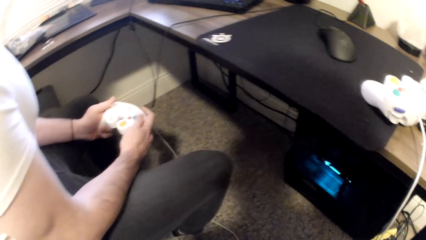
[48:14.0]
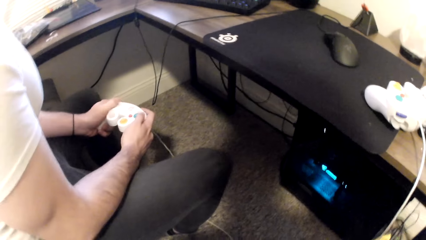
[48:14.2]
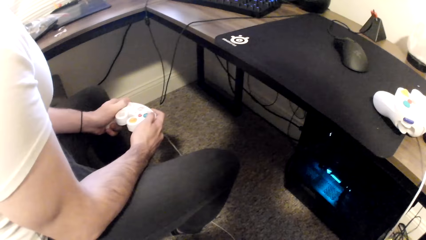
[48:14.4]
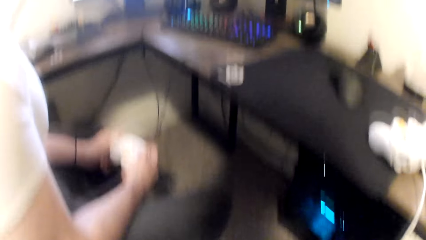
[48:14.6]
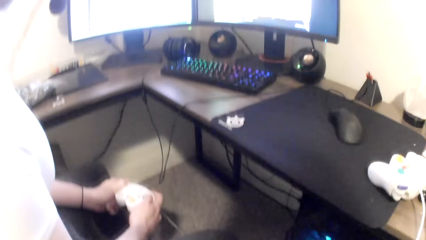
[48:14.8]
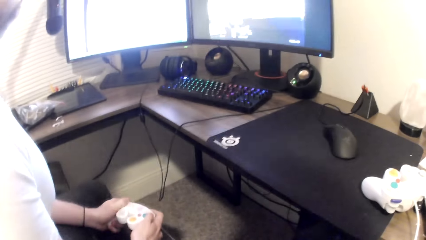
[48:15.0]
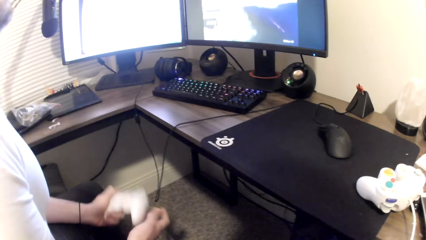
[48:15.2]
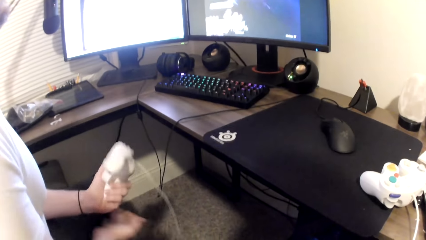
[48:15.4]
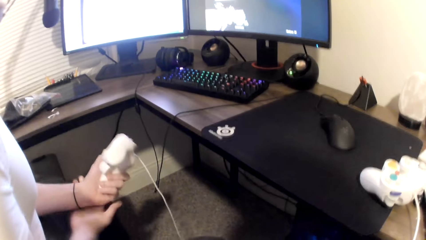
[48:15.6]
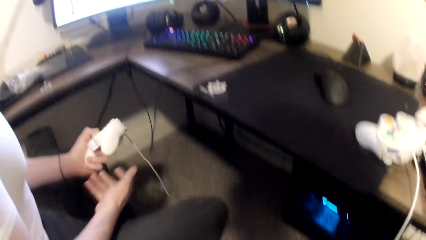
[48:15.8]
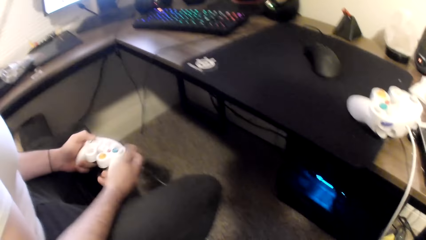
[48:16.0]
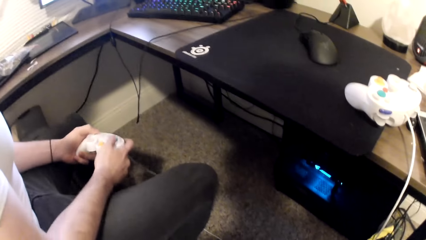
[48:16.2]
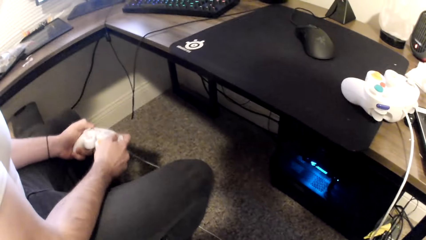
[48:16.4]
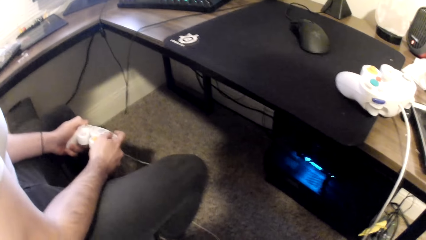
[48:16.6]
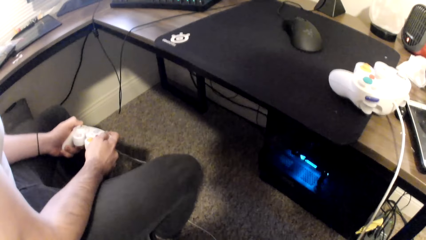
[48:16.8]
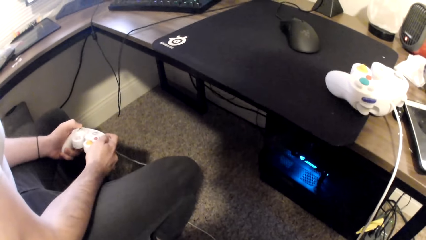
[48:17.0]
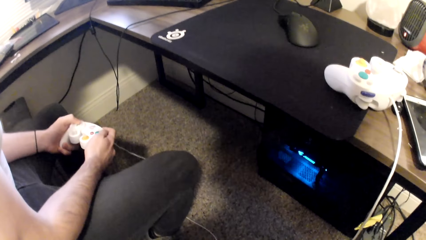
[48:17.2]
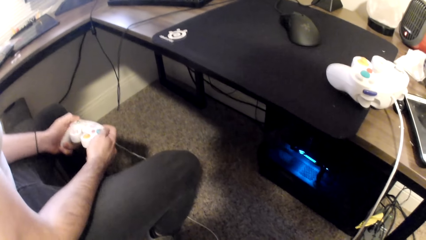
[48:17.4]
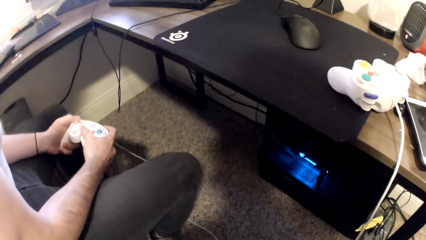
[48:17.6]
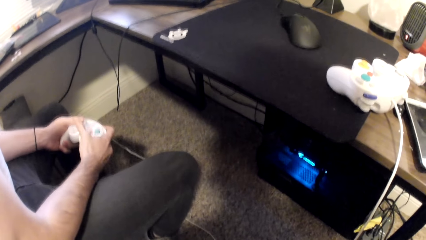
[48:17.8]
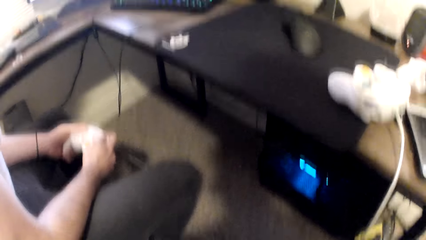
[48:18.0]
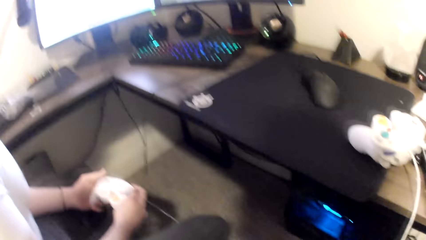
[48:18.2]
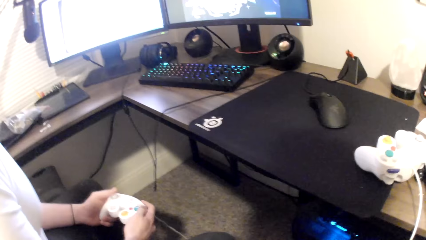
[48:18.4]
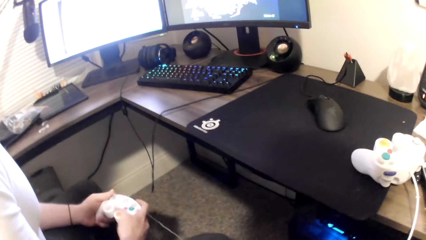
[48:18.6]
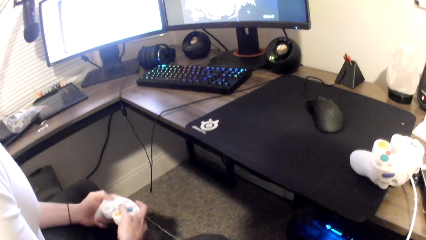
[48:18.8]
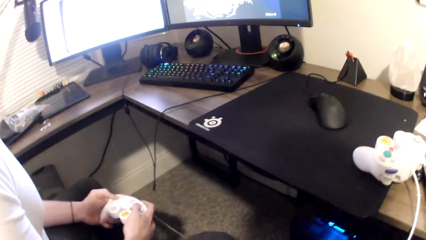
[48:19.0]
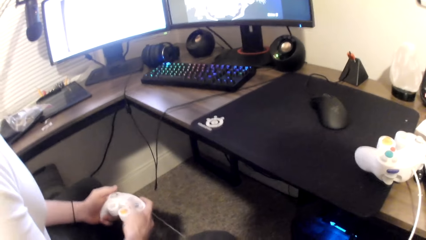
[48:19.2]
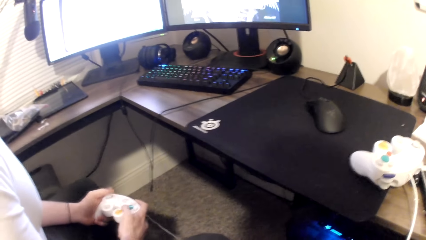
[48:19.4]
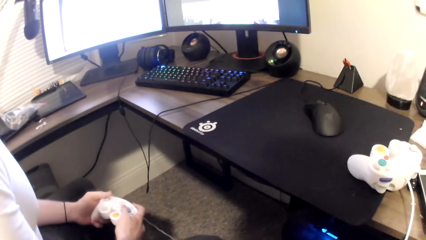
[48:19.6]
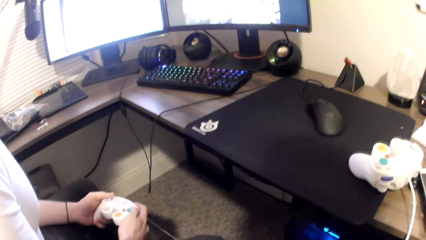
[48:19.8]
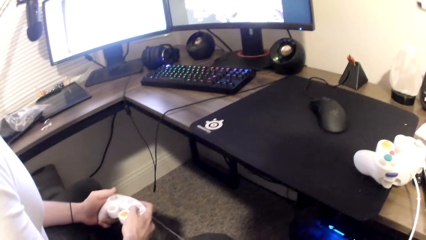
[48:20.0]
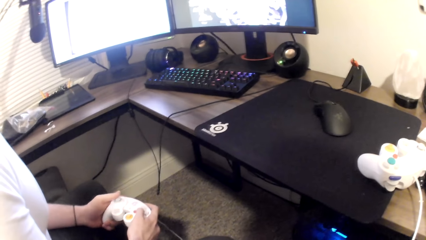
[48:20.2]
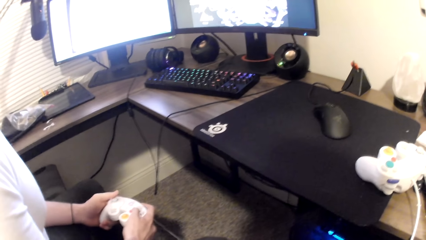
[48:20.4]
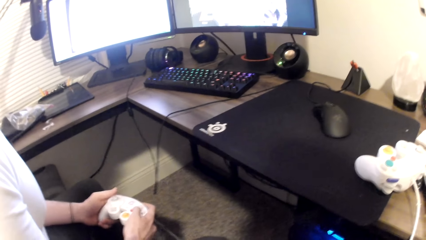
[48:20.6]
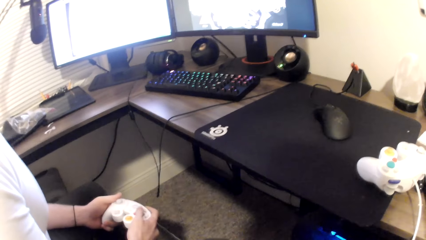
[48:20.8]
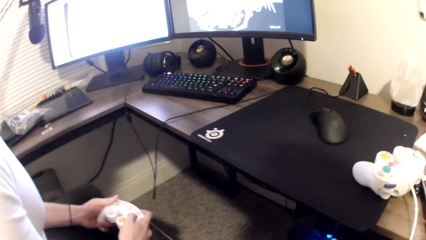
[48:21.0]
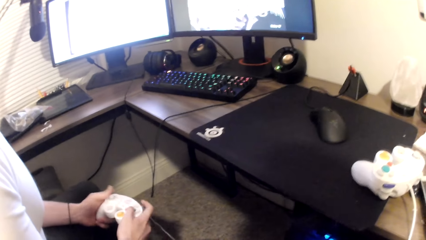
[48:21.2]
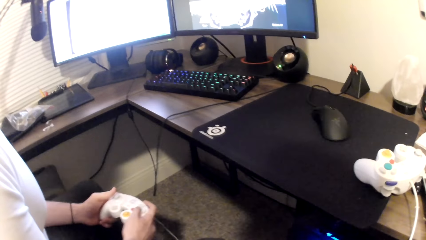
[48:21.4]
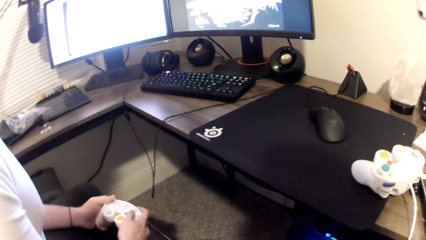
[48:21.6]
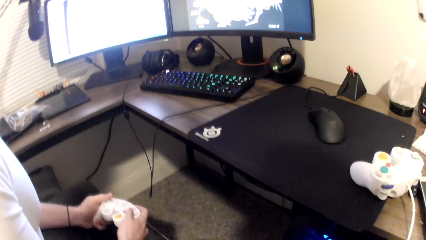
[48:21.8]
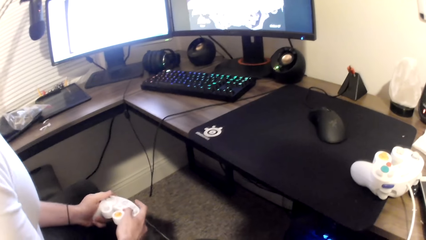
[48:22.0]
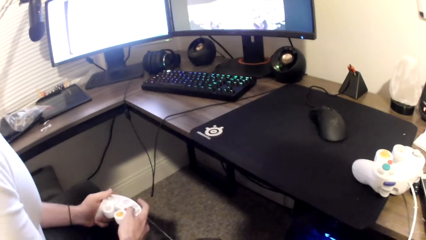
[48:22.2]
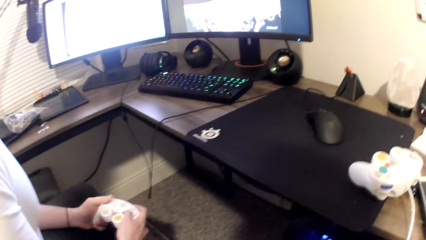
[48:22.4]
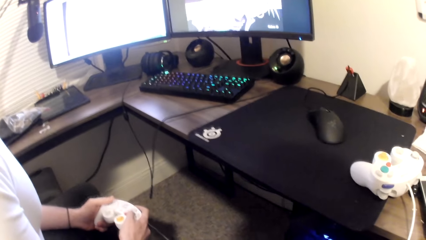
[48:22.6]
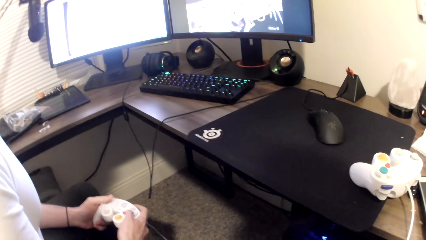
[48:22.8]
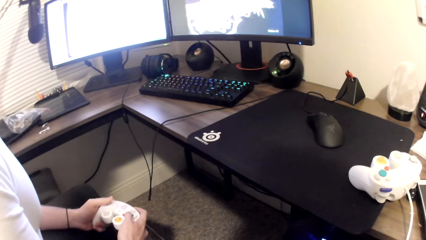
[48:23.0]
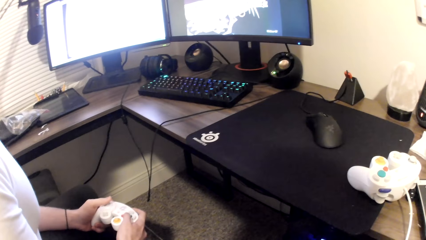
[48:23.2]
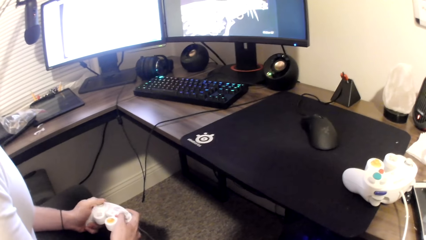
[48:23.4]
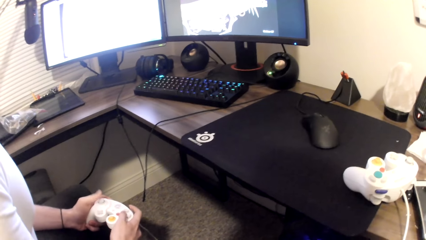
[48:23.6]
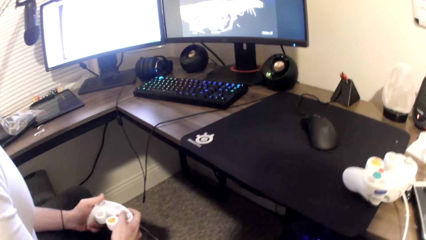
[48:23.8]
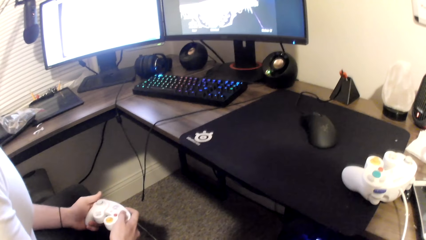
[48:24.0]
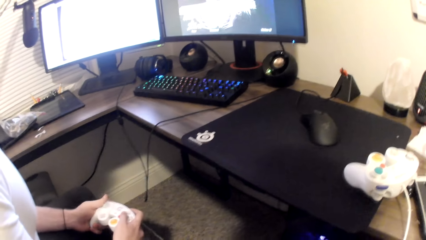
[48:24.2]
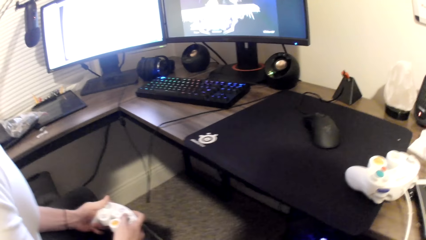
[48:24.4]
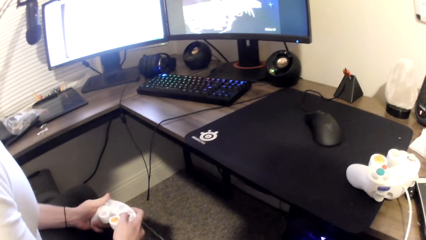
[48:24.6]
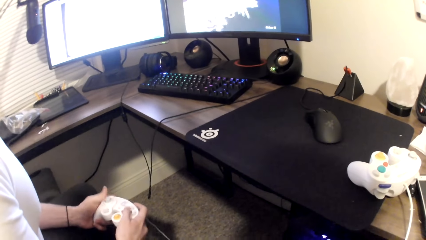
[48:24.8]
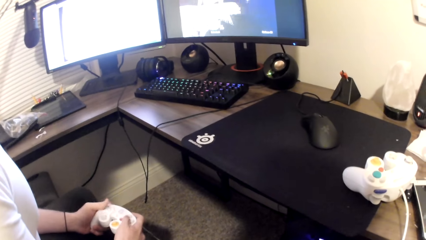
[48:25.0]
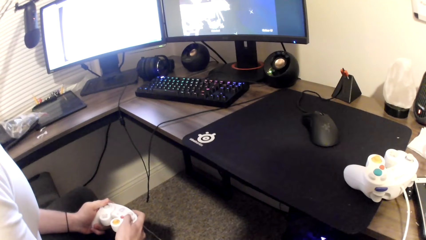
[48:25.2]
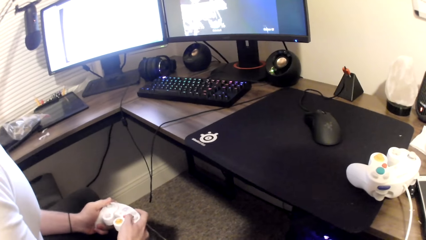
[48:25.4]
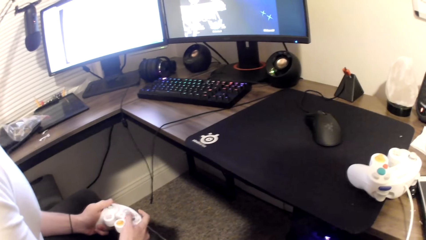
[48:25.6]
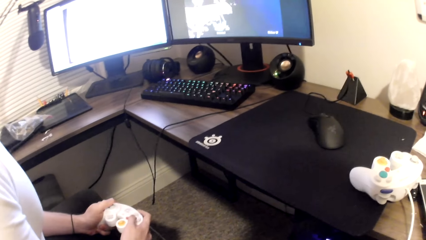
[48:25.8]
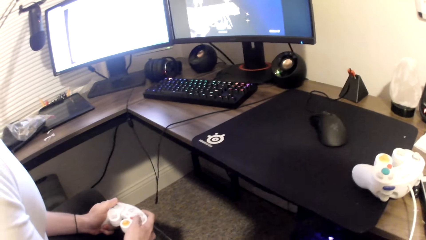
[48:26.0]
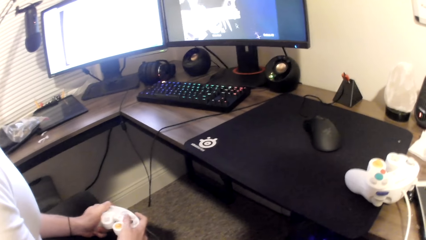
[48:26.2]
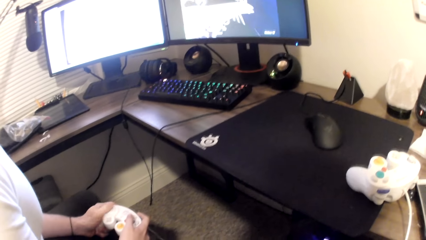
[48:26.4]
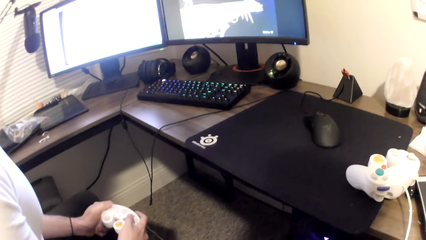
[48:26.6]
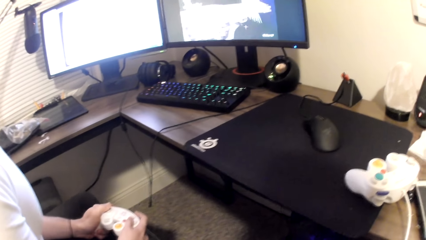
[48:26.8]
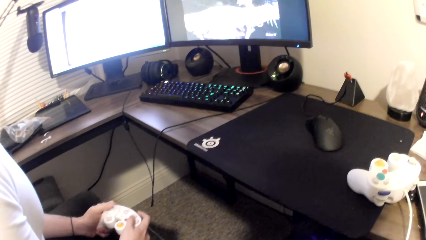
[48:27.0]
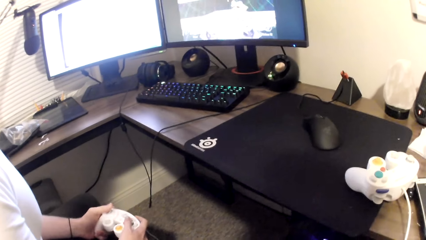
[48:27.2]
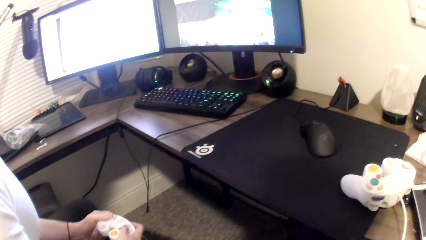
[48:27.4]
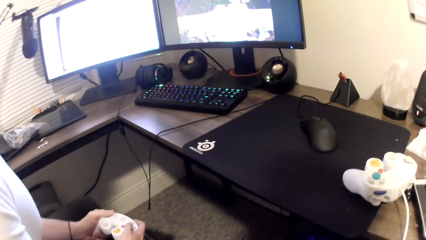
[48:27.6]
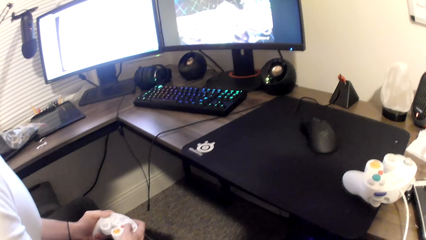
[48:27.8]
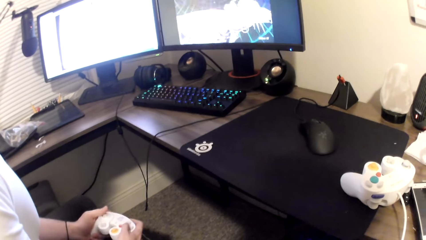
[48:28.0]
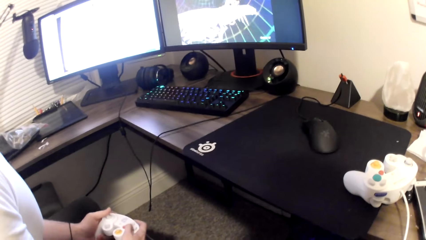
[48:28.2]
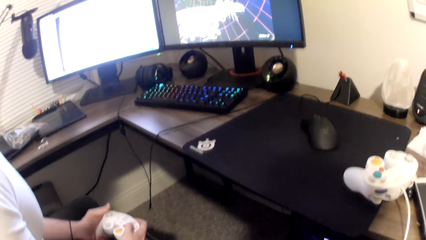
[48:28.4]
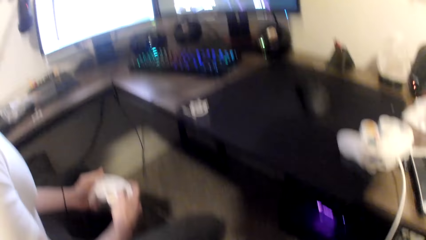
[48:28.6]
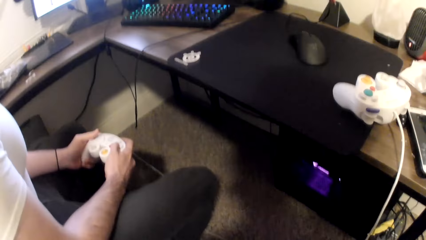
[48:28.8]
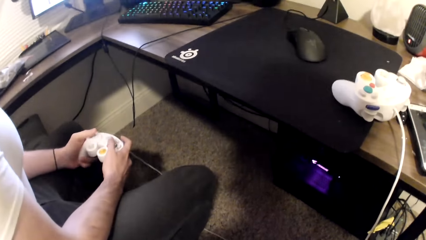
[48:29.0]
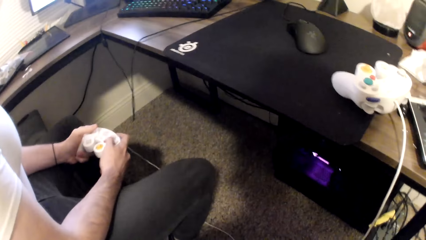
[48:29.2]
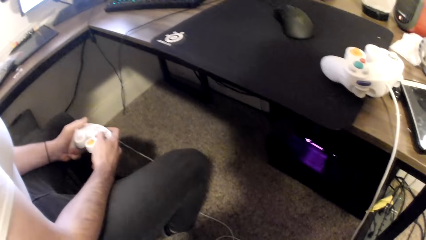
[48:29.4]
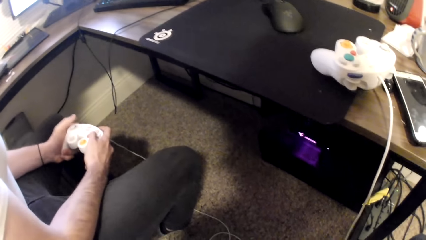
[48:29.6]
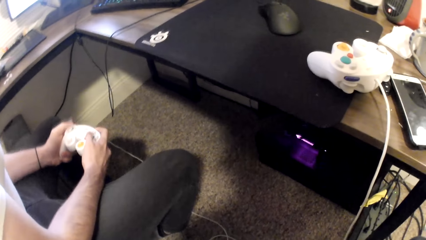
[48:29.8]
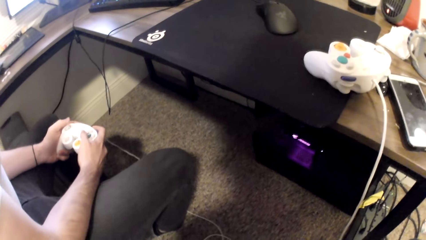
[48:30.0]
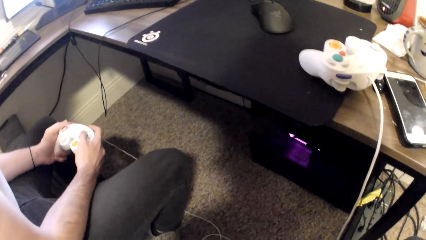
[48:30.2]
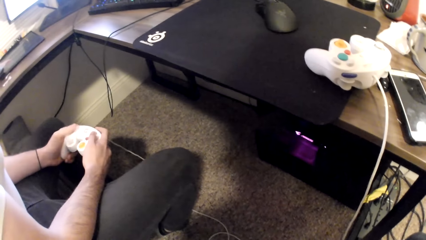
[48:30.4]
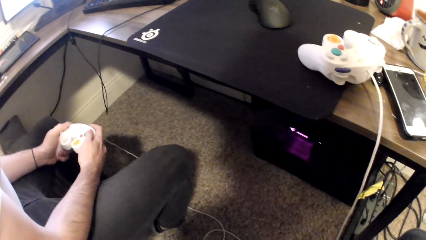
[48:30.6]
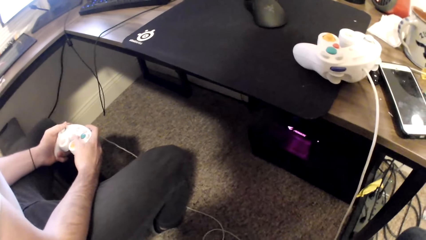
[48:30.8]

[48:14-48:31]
A person holds his left hand.
